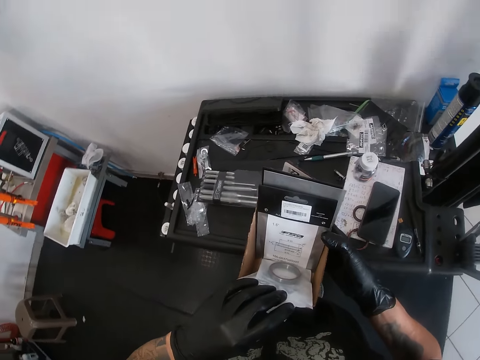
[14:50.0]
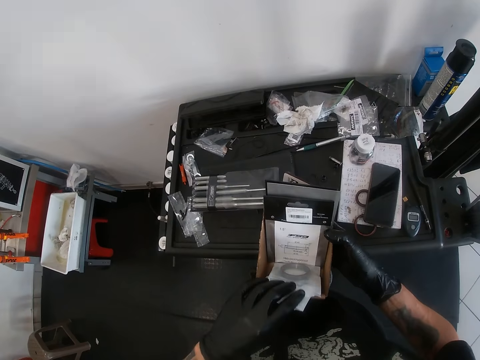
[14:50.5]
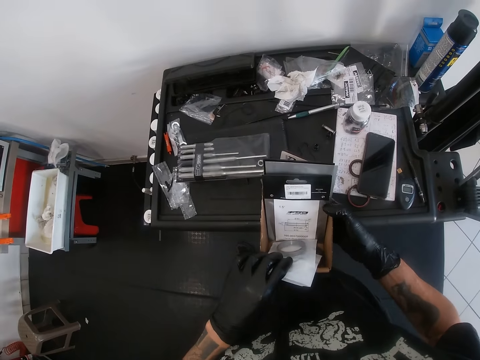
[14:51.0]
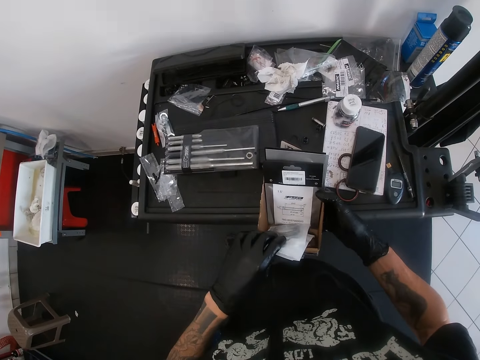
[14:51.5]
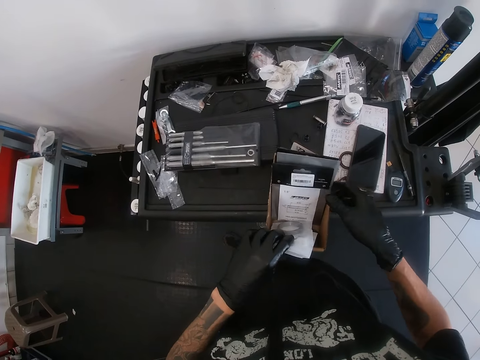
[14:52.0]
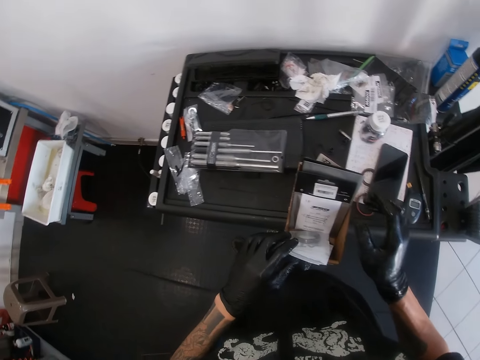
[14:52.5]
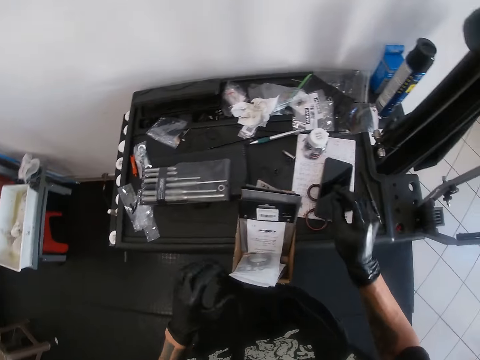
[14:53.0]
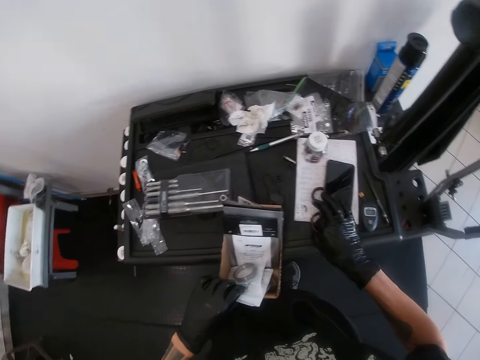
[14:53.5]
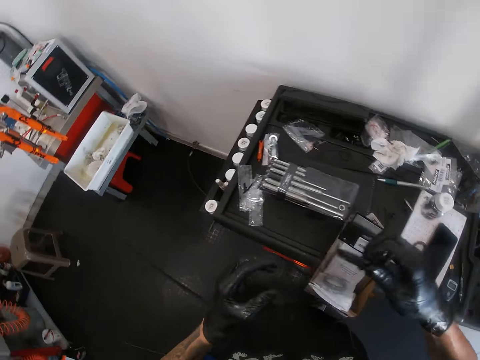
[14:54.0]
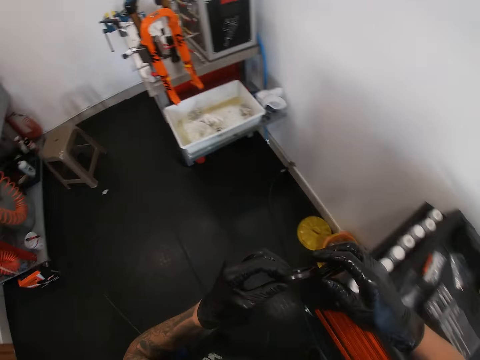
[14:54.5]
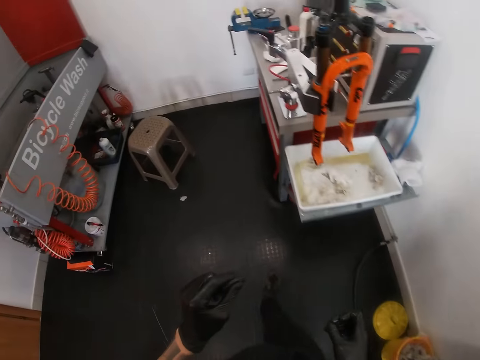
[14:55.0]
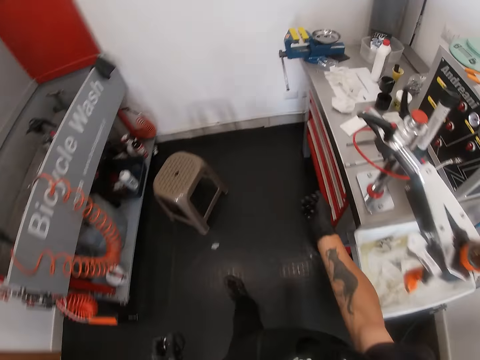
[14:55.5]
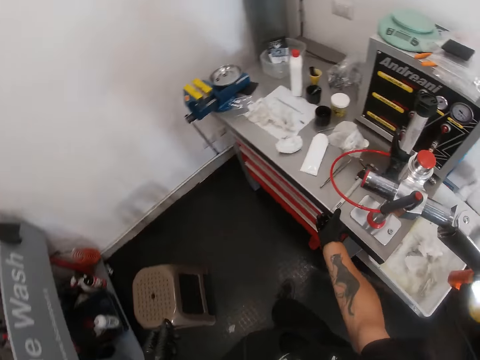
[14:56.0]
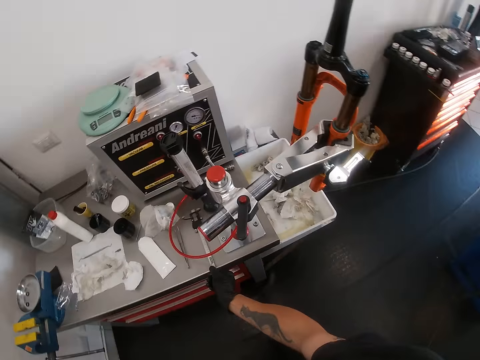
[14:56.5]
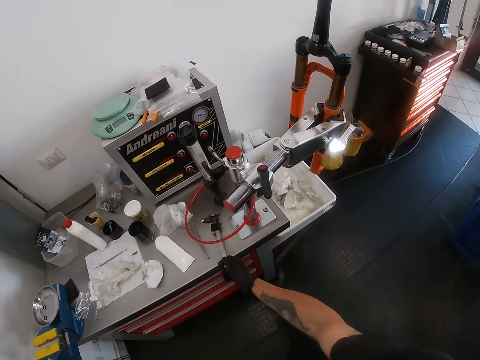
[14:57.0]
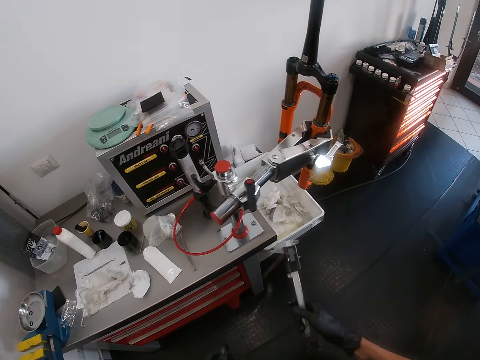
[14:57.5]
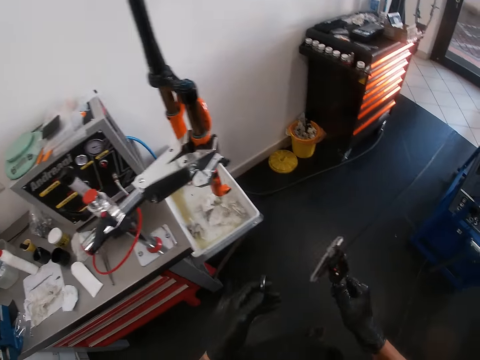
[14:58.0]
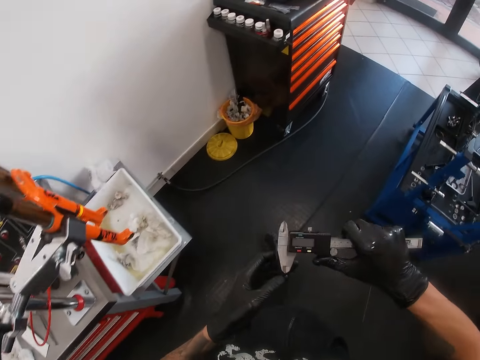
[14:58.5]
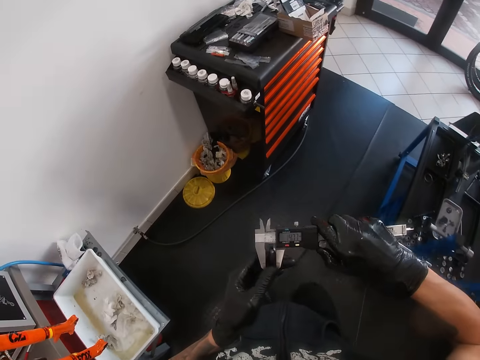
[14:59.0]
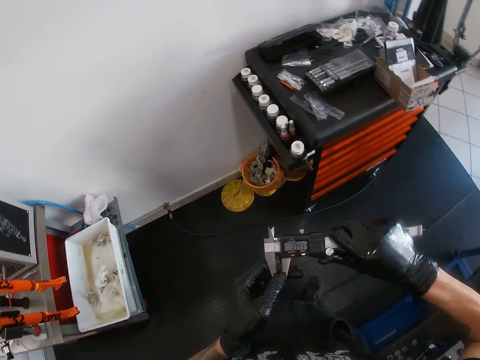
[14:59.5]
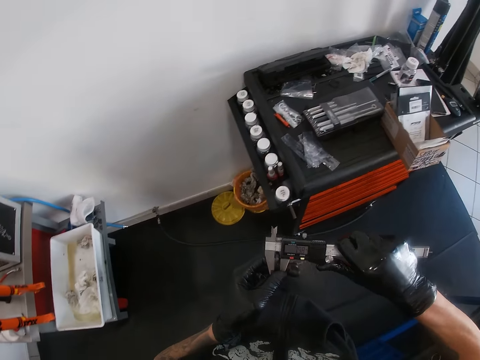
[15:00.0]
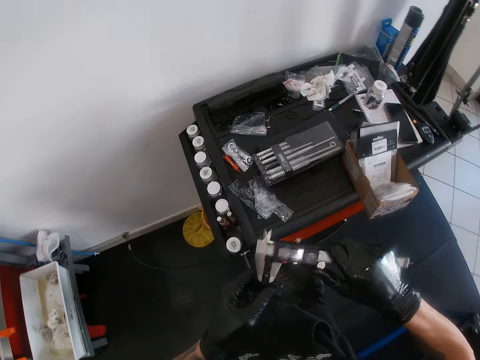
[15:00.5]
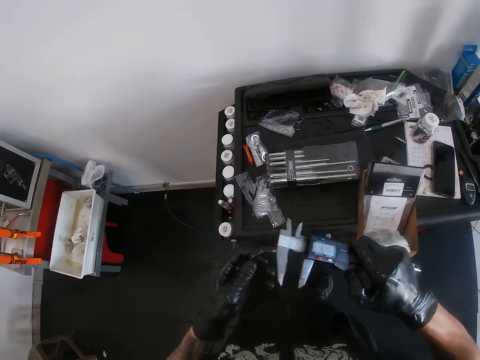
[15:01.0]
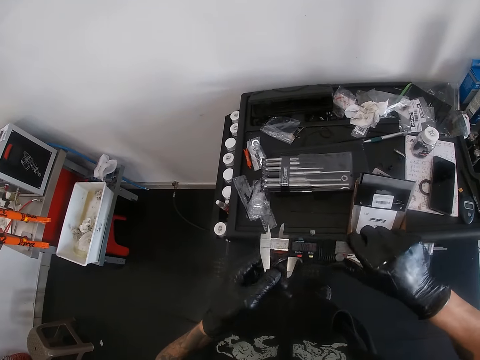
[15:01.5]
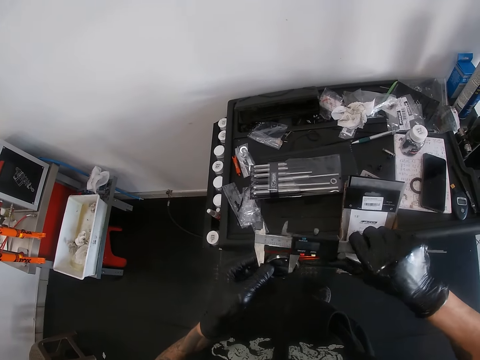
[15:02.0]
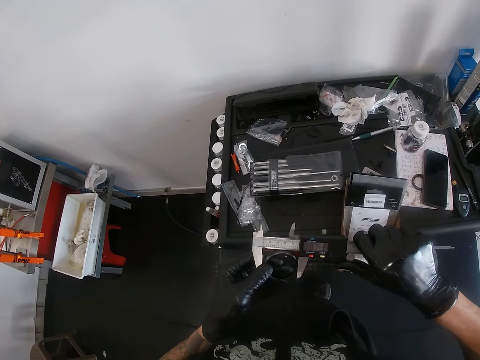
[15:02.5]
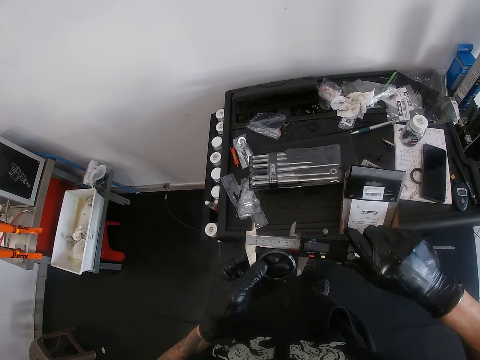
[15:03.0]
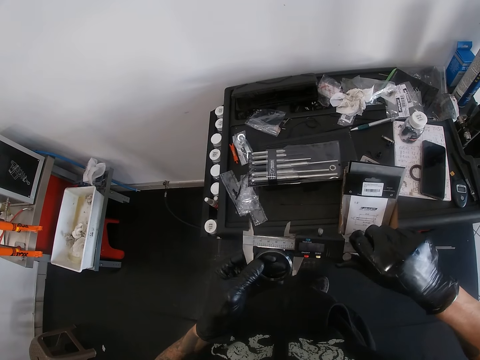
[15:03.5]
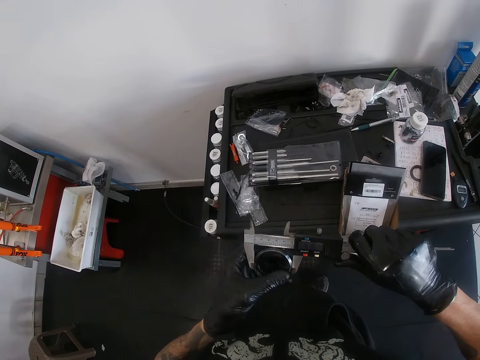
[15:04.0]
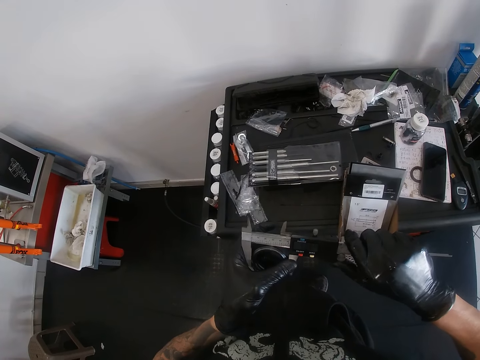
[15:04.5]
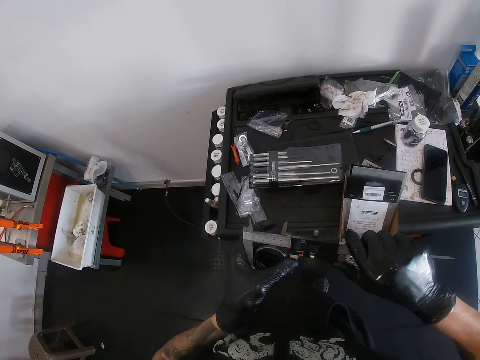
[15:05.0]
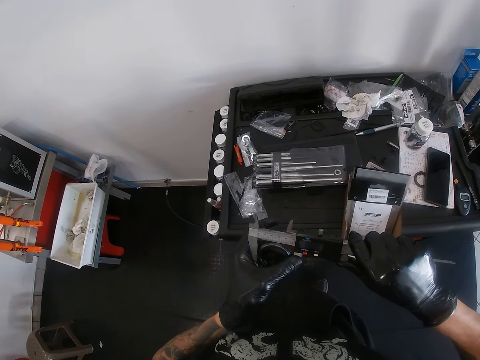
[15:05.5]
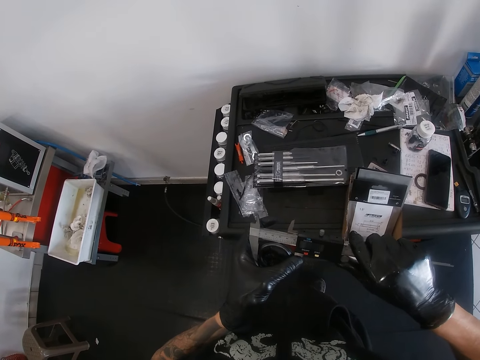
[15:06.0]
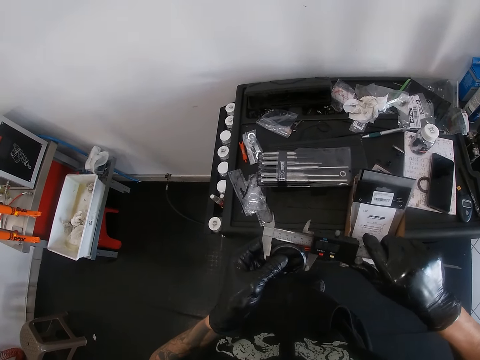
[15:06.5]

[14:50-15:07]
The camera wearer drops the carton of bearing in his right hand on a work table. He picks up a black bearing or round tube from the work table with his right hand. He passes the black bearing from his right hand to his left hand. He walks around the room. He picks up a vernier caliper from the tool table with his right hand. He adjusts the round tube with the vernier caliper. He measures the black bearing in his left hand with the vernier caliper in his right hand.

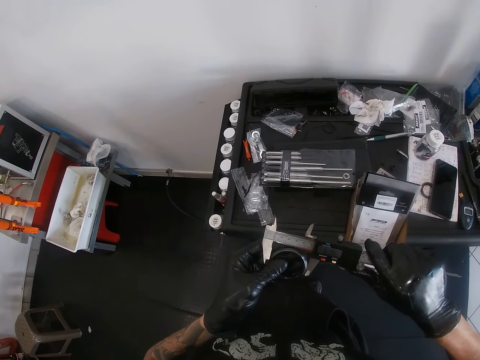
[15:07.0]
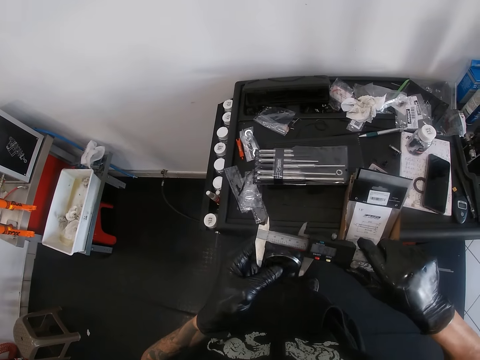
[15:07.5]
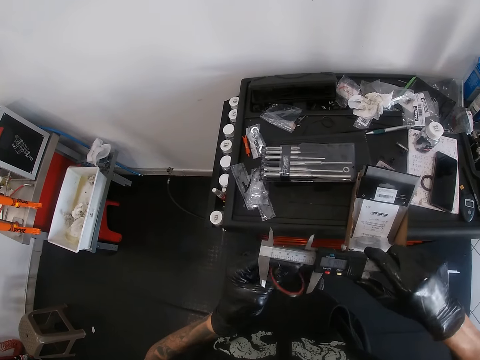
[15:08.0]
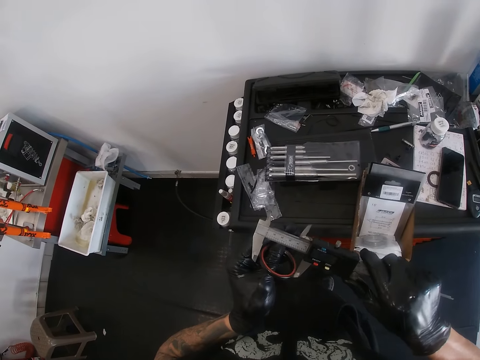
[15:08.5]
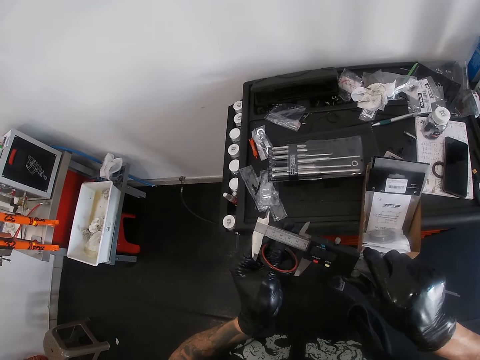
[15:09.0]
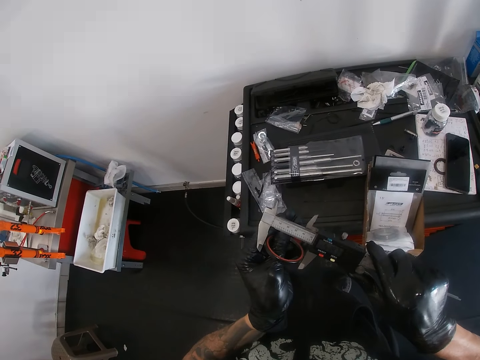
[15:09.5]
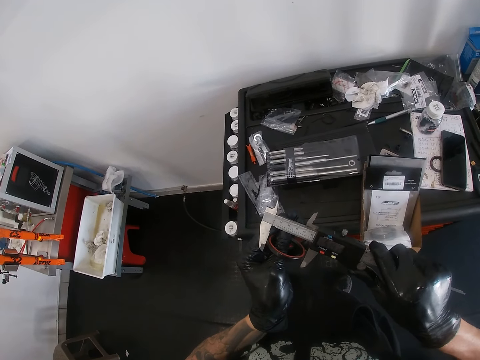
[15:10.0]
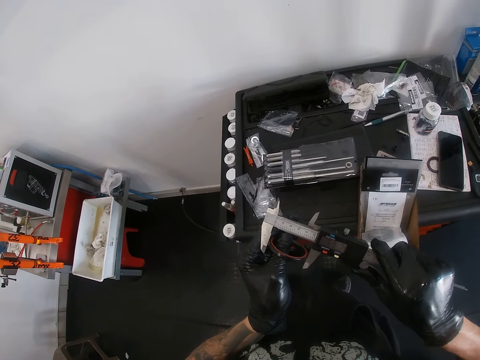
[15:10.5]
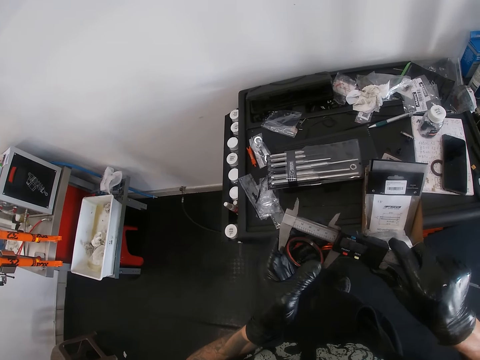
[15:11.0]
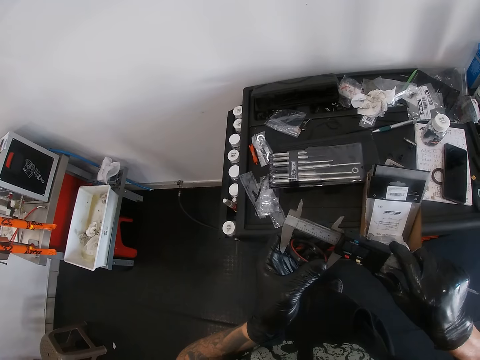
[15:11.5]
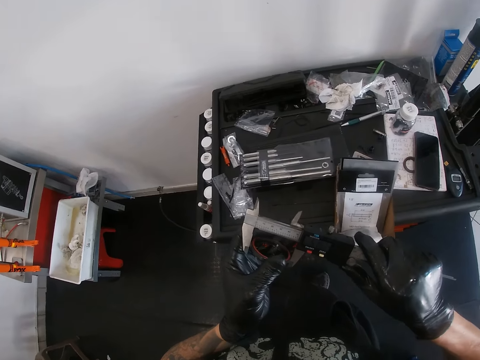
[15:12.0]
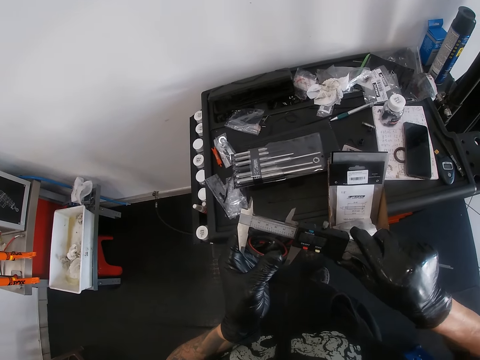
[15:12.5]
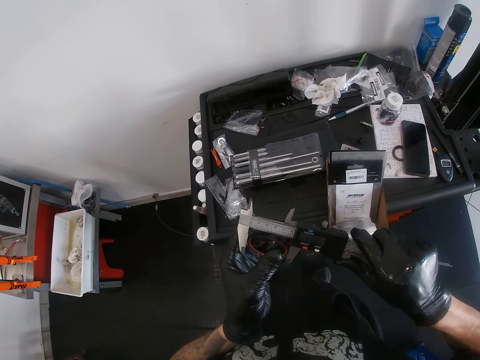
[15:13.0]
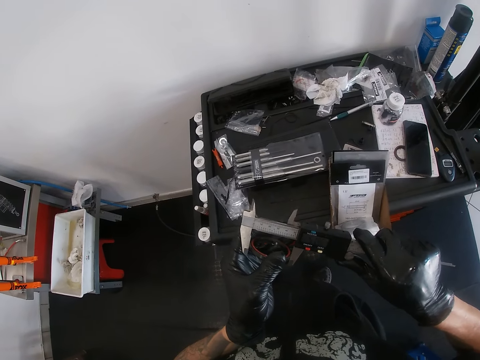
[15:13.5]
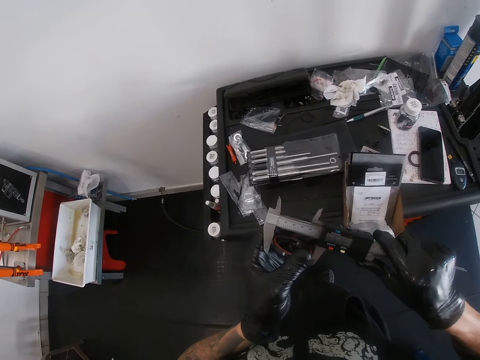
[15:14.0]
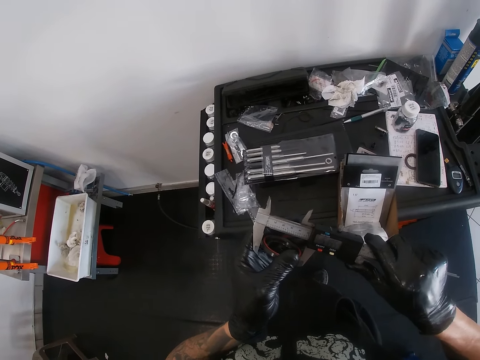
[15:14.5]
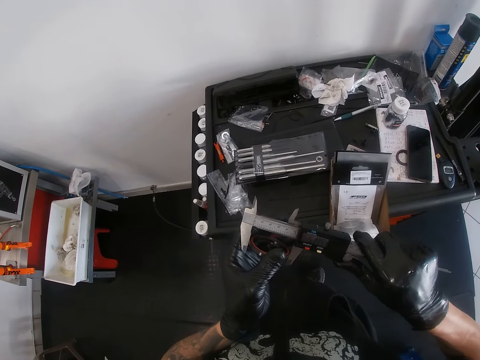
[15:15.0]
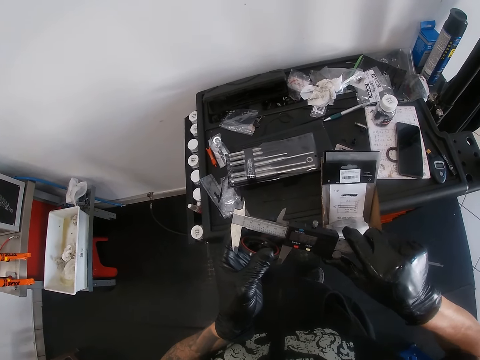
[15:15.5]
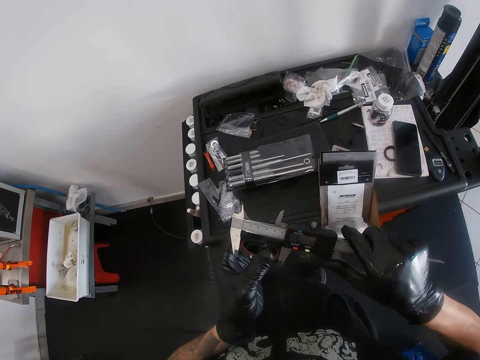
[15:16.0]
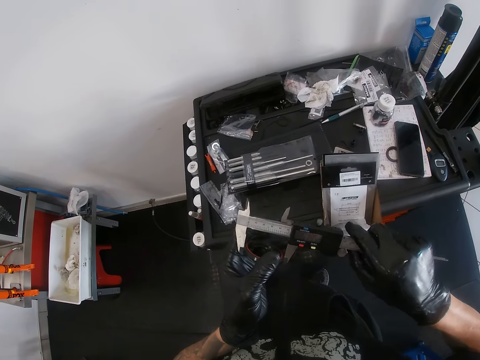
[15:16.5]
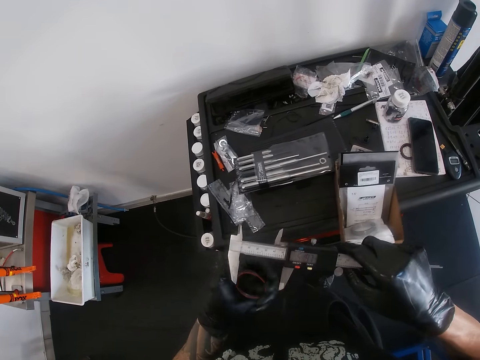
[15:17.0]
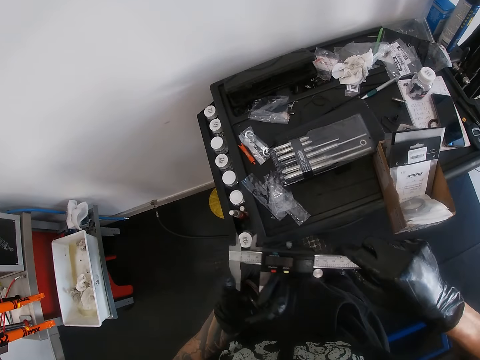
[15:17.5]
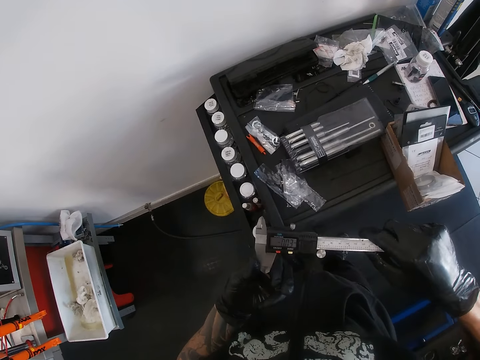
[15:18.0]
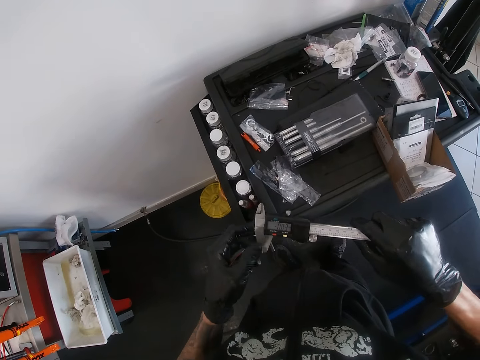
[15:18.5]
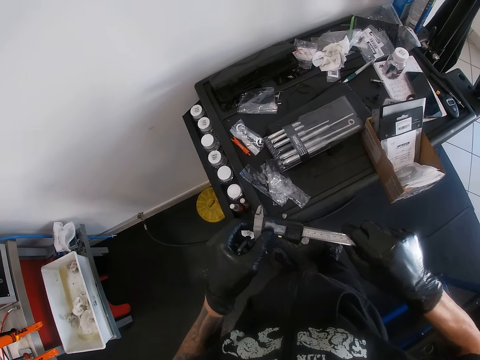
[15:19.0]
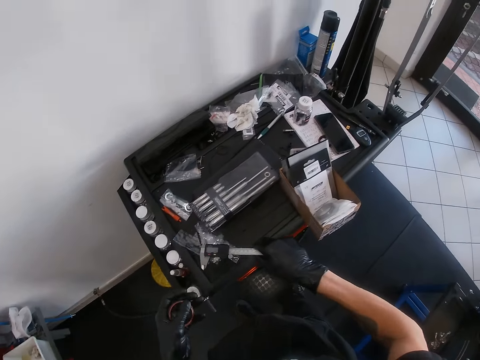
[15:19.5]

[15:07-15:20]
The camera wearer closes the vernier caliper. He drops the vernier caliper in his right hand on the work table.
